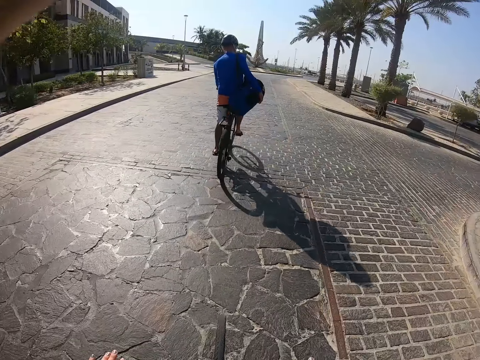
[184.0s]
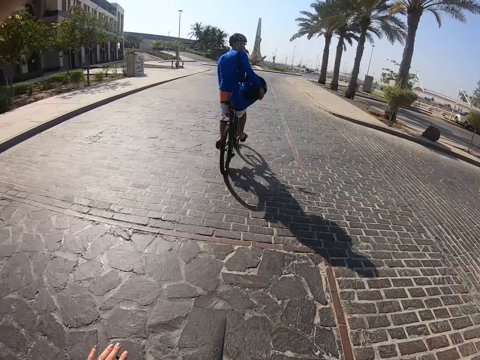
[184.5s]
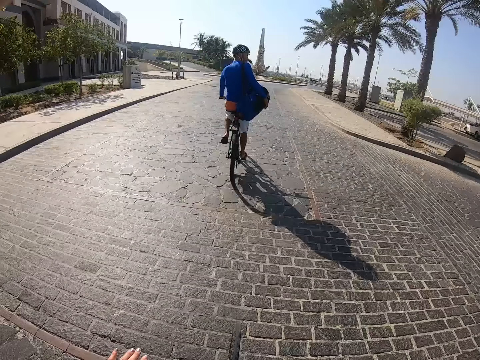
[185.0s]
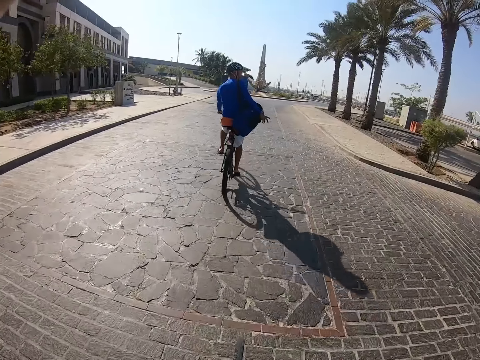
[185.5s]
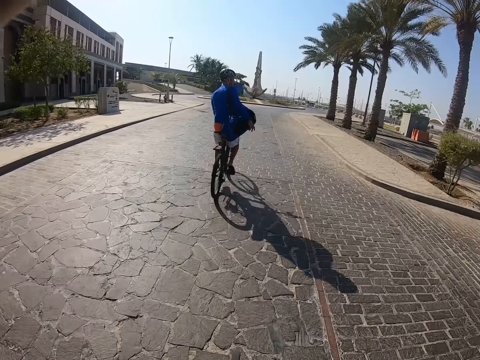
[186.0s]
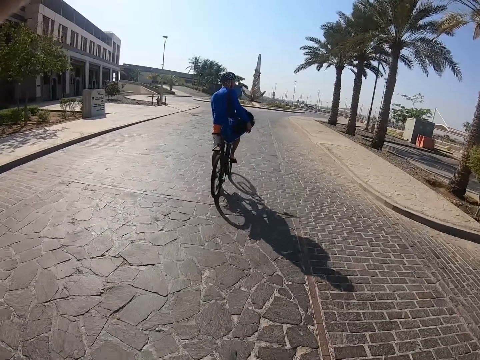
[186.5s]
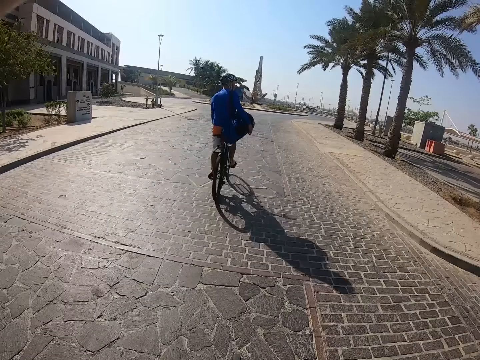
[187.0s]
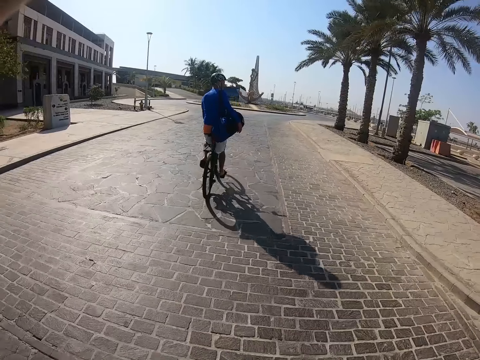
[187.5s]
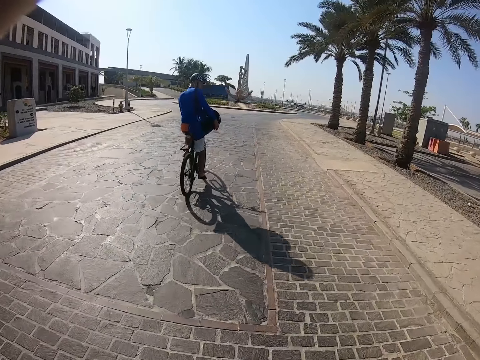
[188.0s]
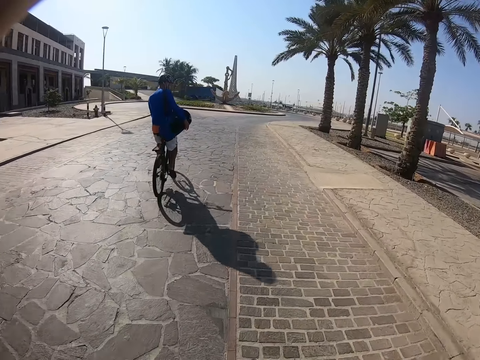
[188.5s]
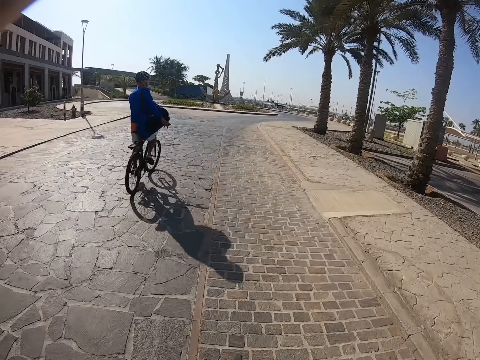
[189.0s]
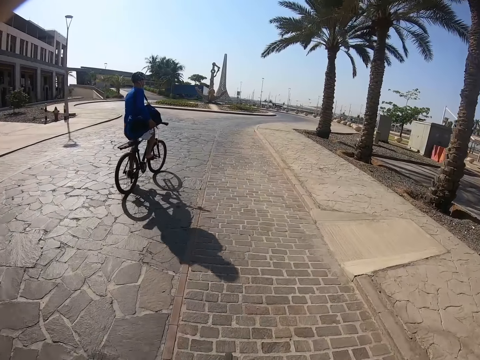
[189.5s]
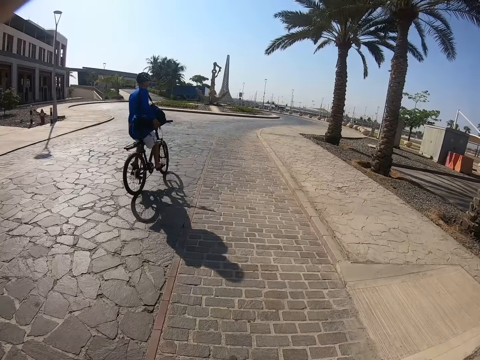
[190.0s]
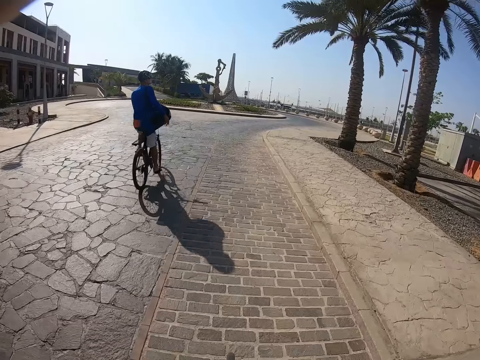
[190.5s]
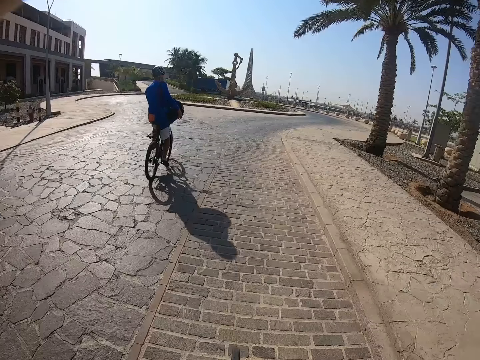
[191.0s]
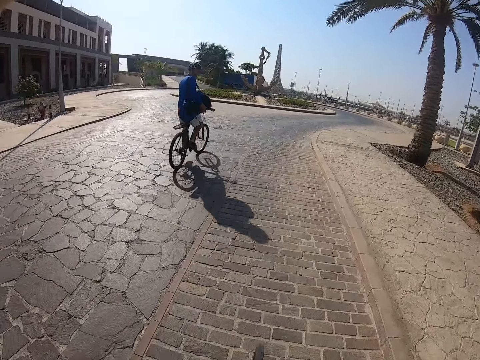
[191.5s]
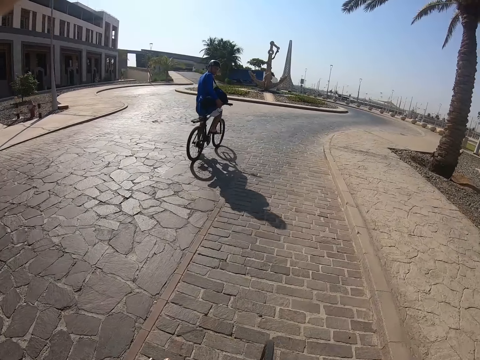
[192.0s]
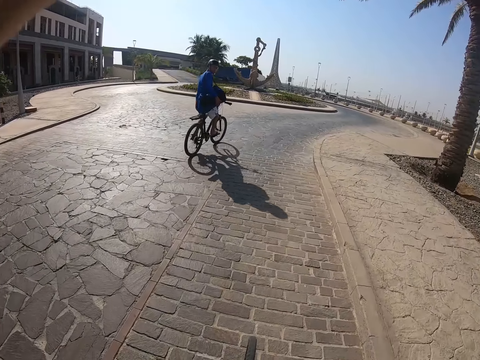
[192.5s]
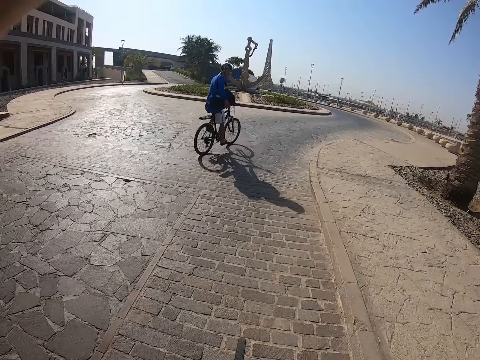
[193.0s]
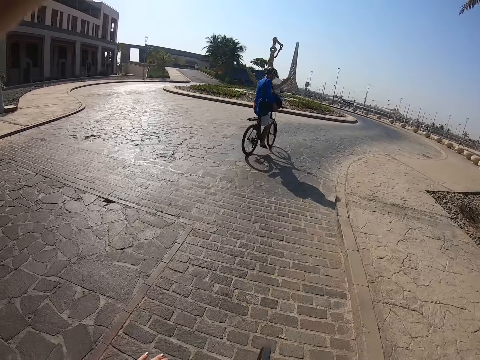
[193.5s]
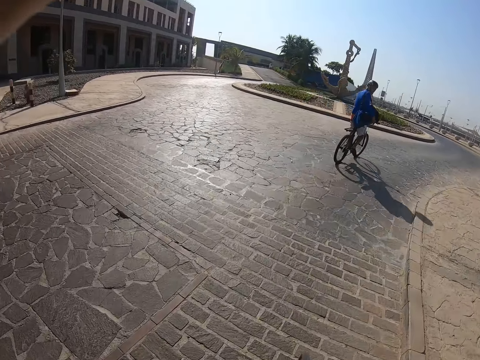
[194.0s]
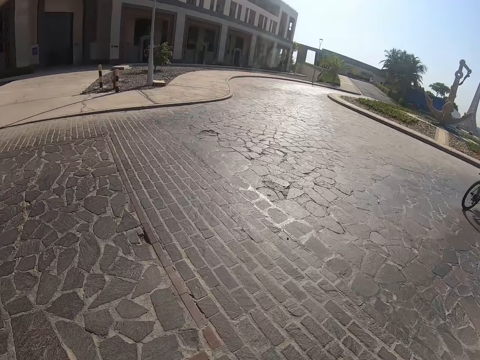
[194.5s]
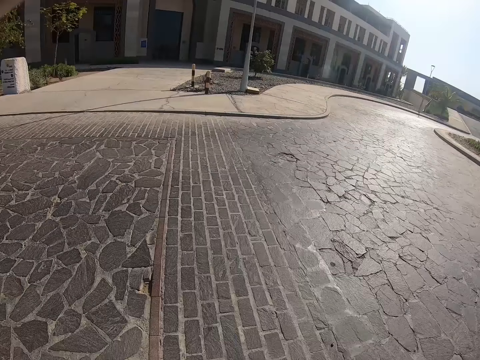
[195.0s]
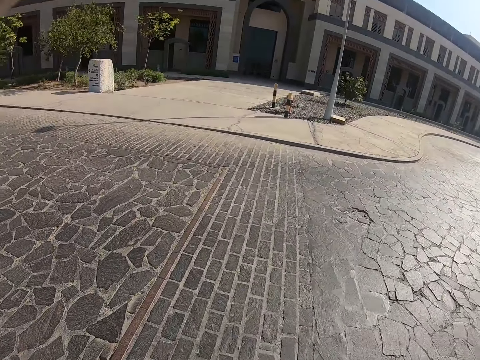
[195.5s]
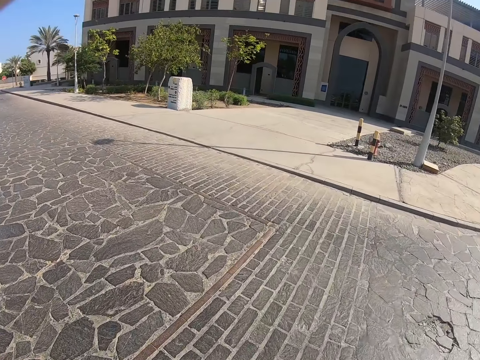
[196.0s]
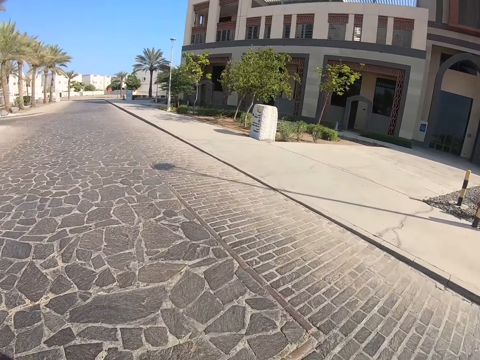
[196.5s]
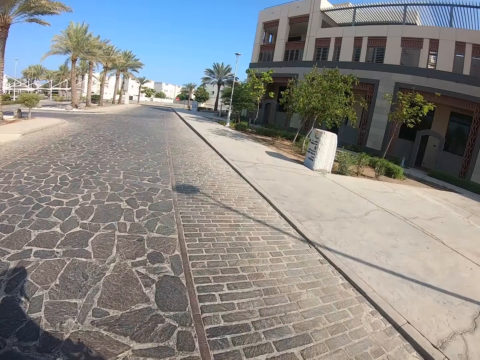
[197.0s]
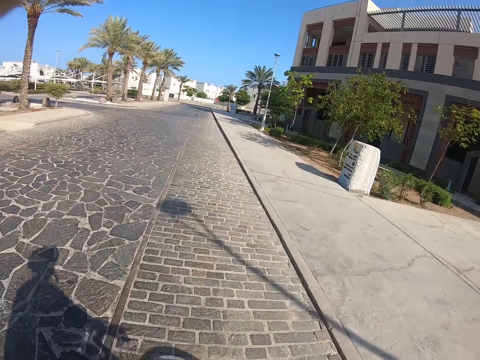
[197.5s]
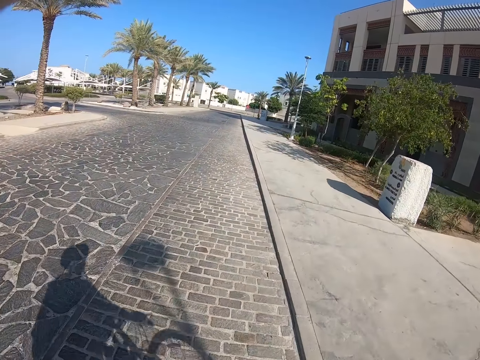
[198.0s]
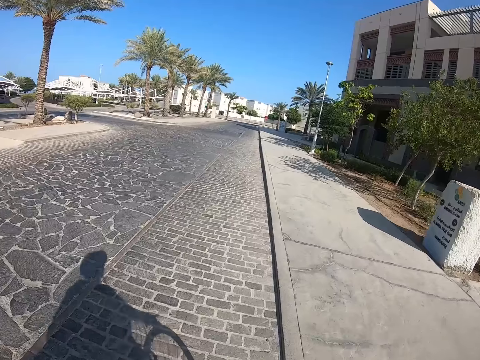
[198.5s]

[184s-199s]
A man raises a hand.

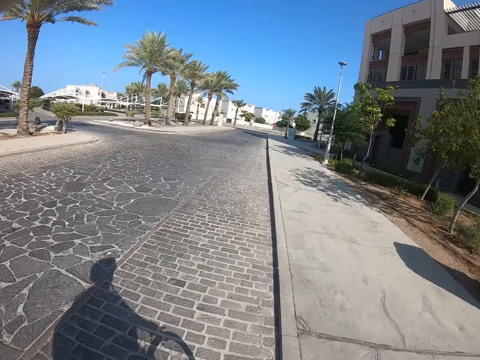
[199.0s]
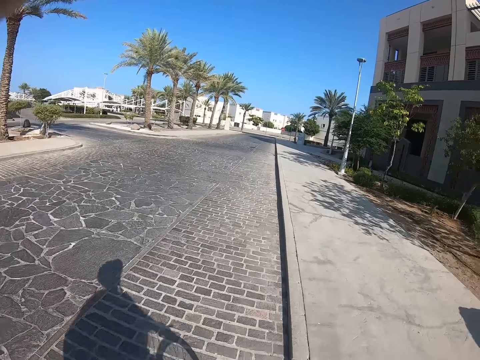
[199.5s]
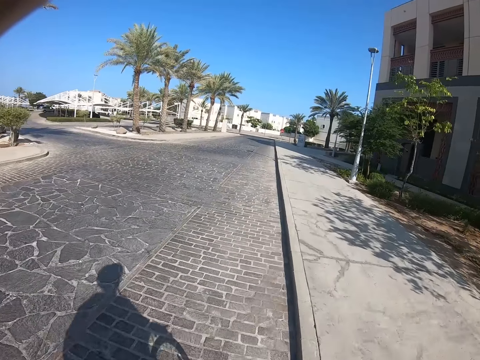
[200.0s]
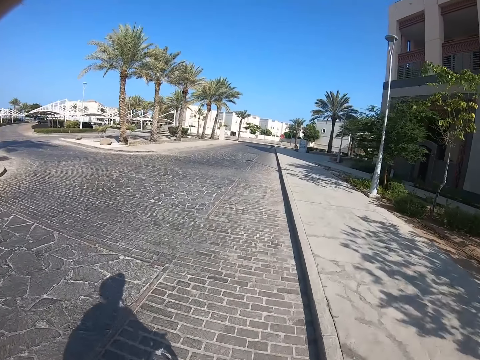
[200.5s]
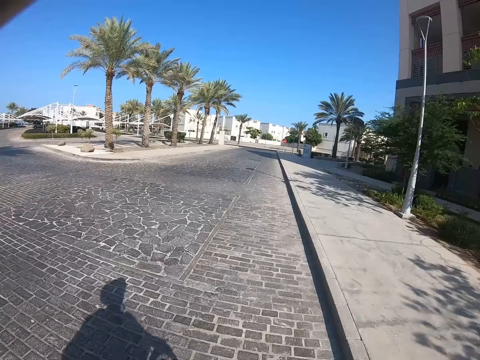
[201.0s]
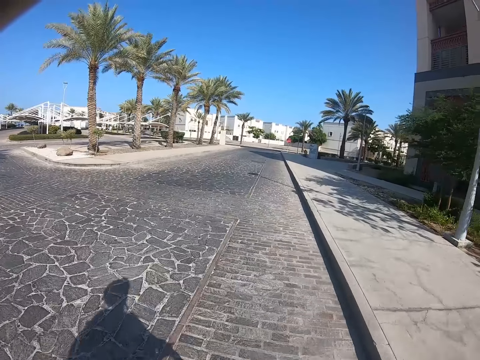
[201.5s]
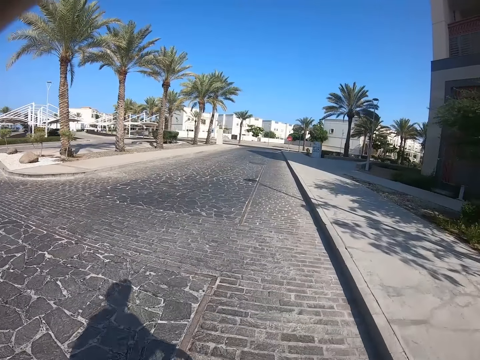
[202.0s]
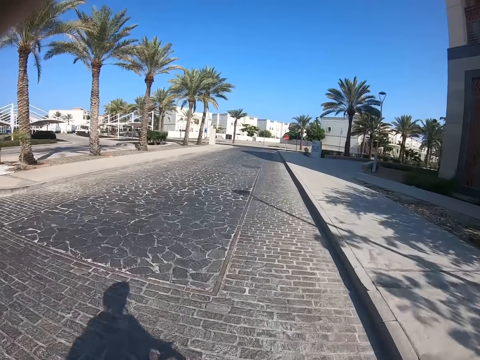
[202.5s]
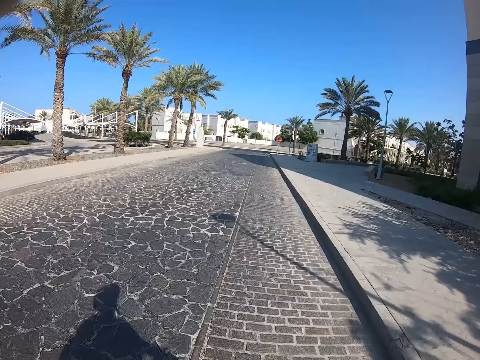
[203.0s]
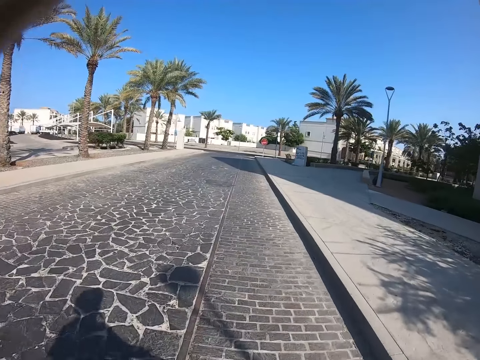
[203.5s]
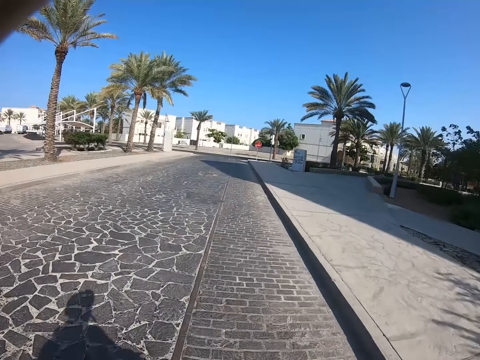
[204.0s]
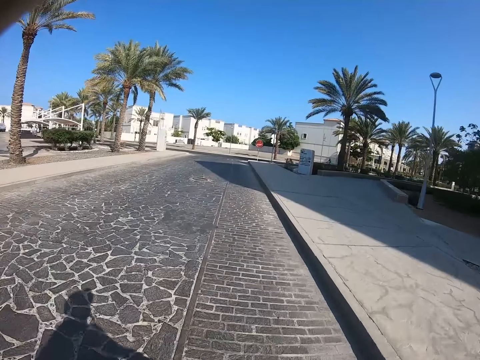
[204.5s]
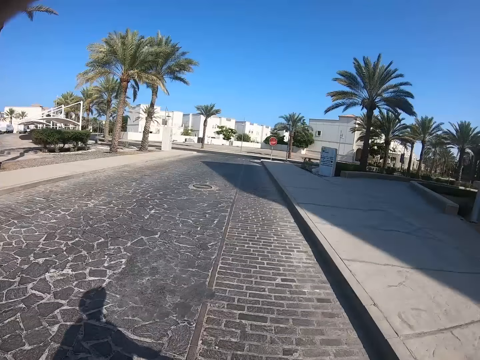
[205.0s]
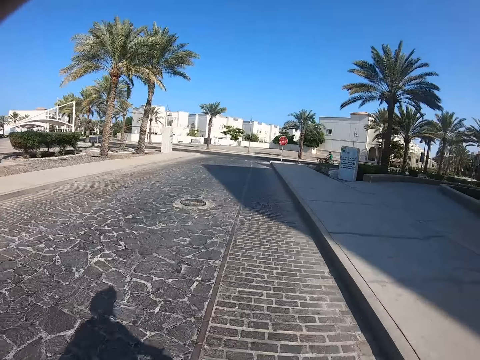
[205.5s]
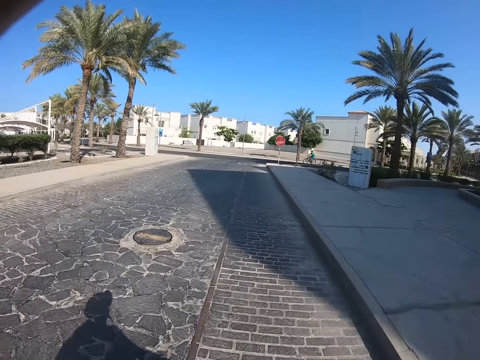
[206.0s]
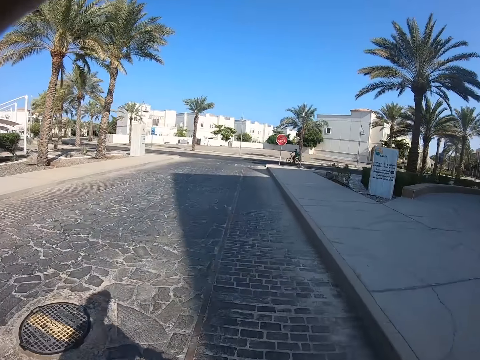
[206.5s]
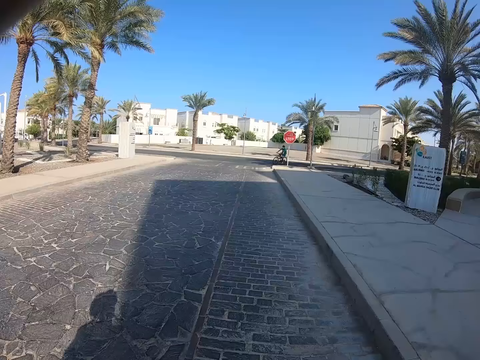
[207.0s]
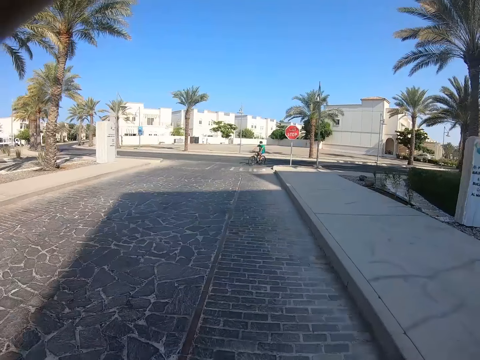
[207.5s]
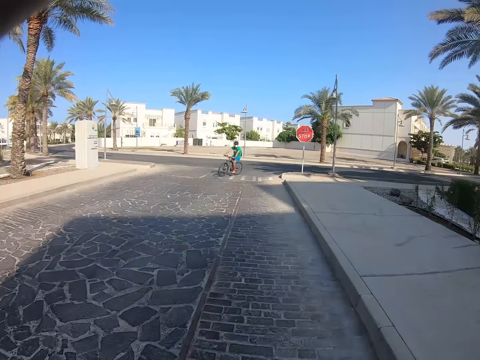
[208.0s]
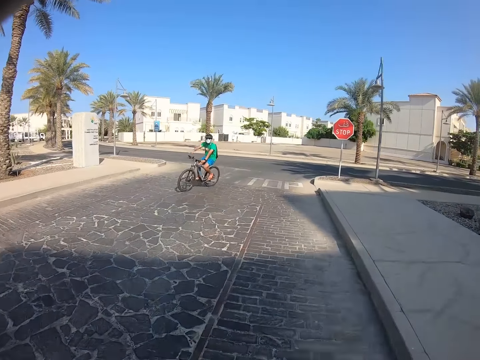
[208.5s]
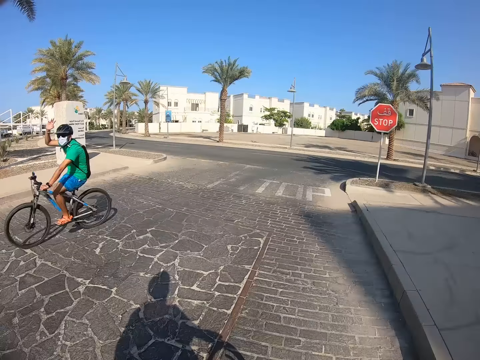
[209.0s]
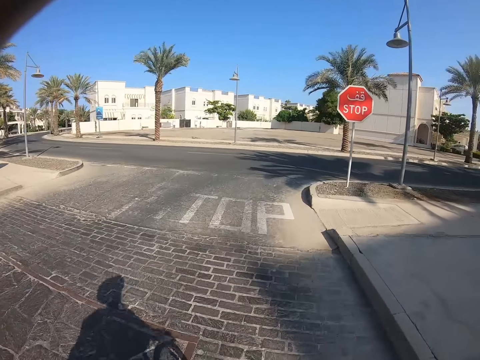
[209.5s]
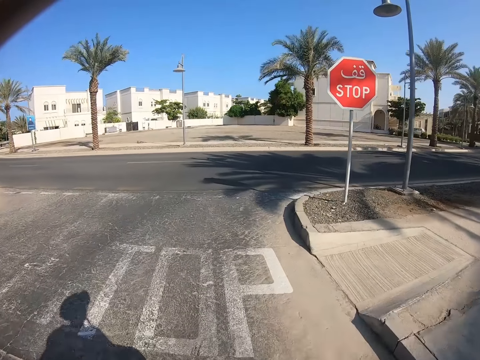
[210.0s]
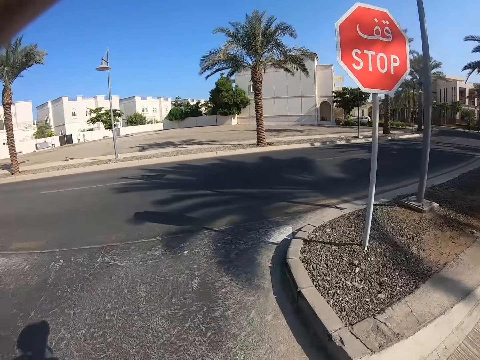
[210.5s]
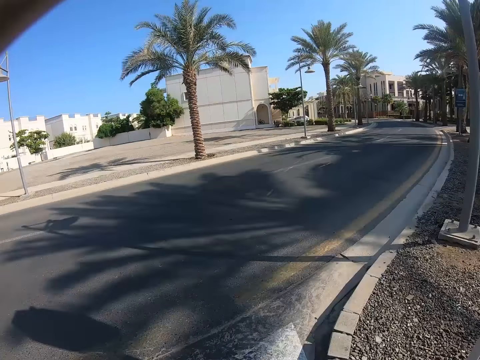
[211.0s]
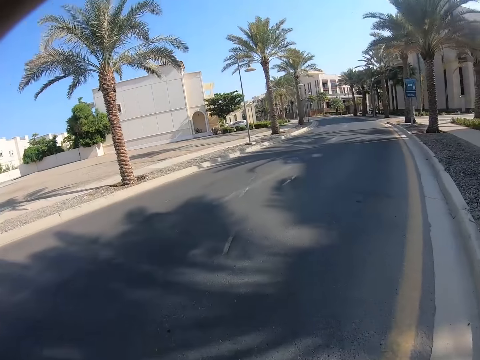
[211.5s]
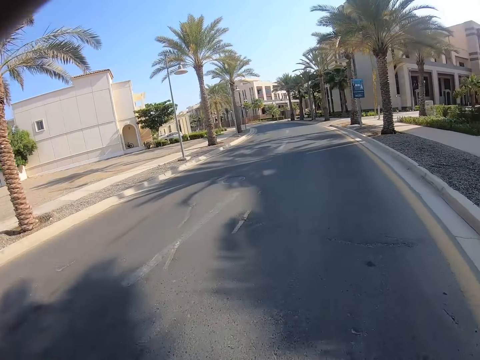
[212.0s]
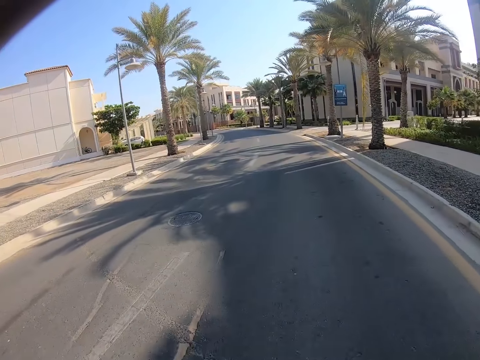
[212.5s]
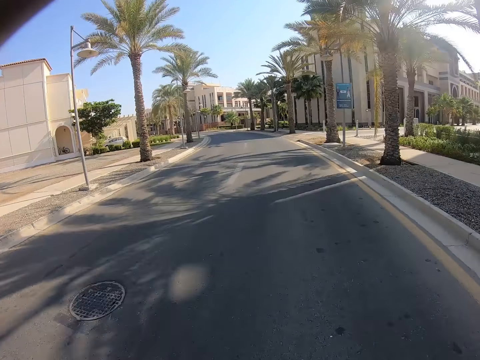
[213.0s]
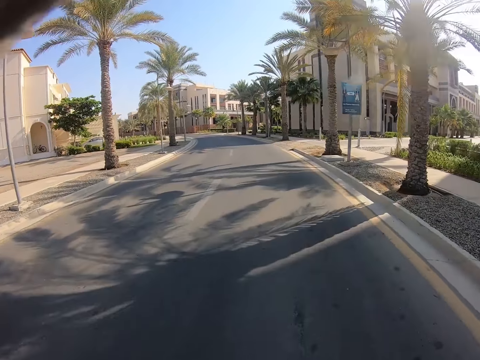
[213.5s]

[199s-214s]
The camera wearer rides the bicycle. A man rides the bicycle and waves at the camera.
